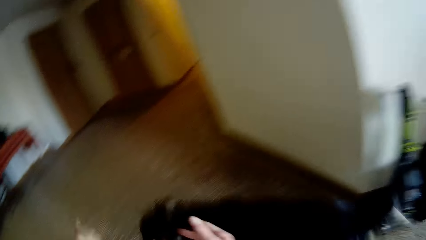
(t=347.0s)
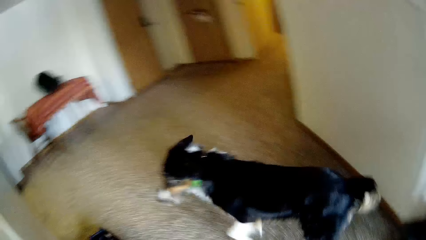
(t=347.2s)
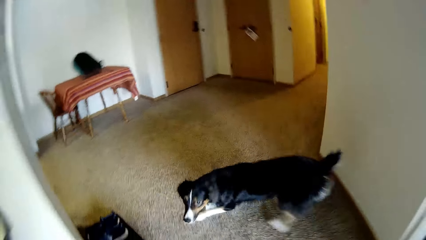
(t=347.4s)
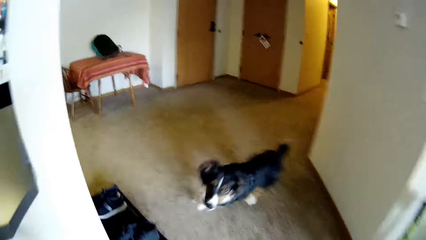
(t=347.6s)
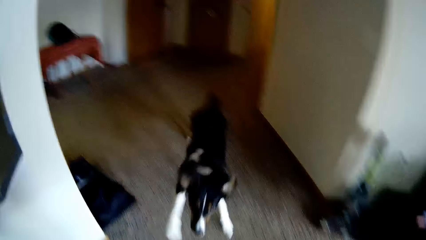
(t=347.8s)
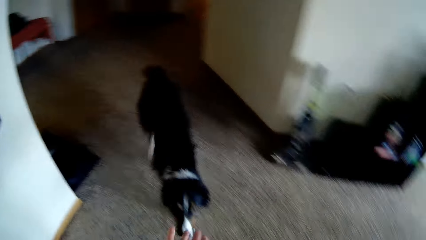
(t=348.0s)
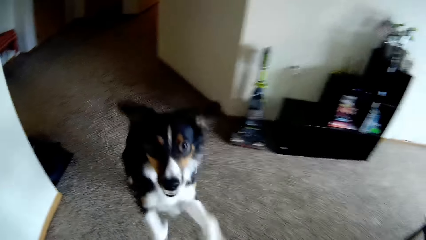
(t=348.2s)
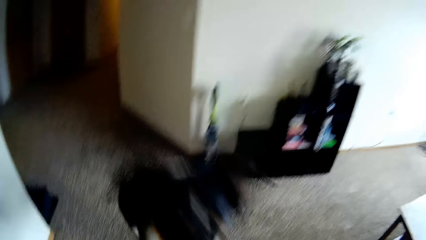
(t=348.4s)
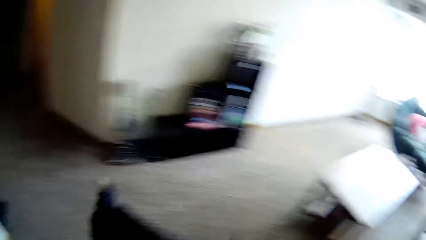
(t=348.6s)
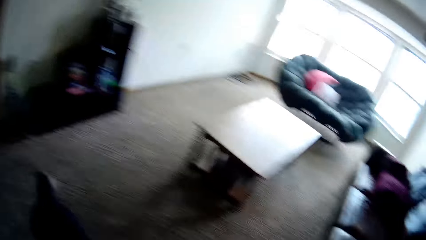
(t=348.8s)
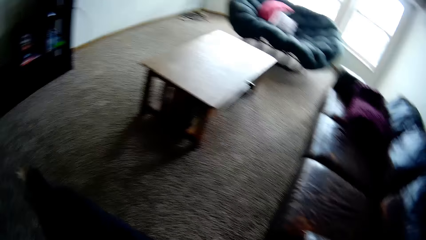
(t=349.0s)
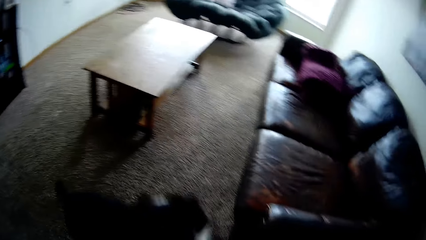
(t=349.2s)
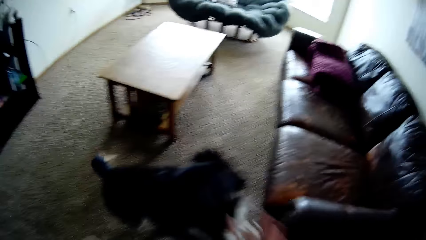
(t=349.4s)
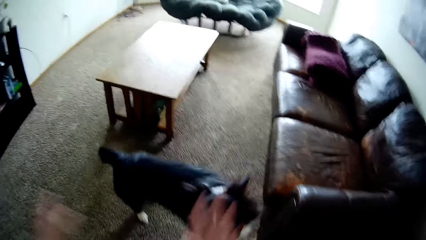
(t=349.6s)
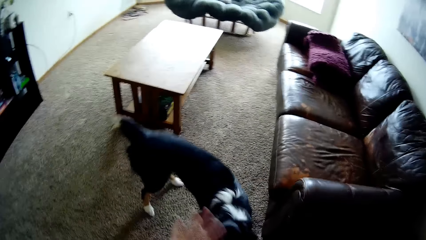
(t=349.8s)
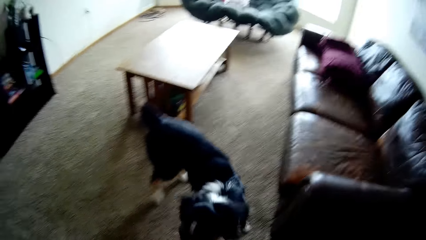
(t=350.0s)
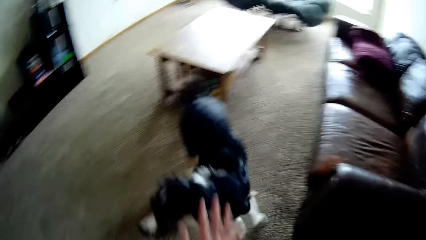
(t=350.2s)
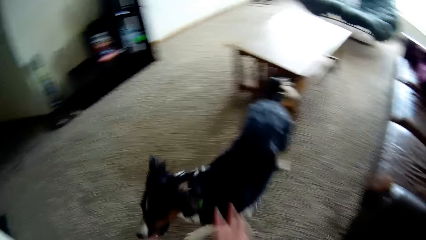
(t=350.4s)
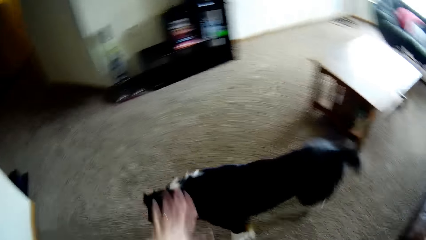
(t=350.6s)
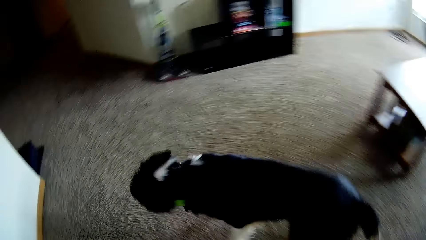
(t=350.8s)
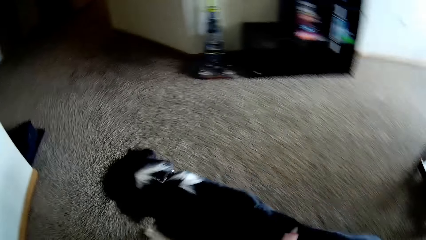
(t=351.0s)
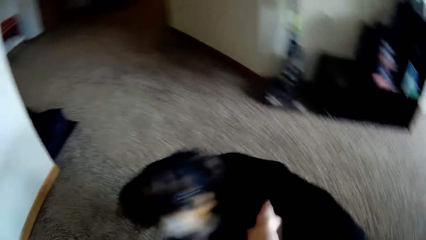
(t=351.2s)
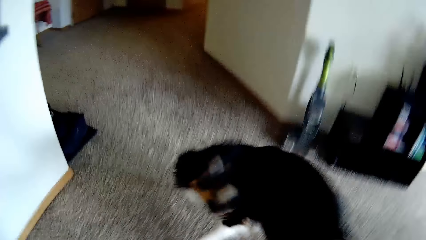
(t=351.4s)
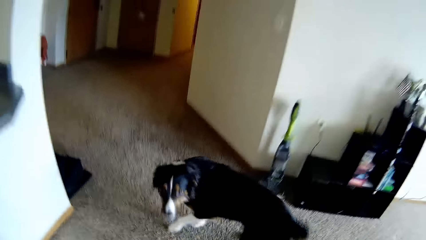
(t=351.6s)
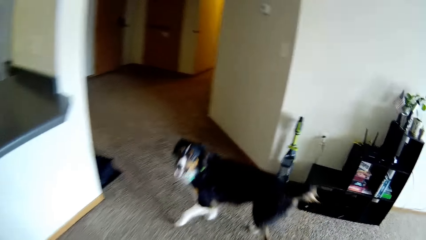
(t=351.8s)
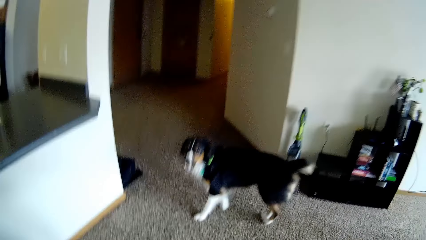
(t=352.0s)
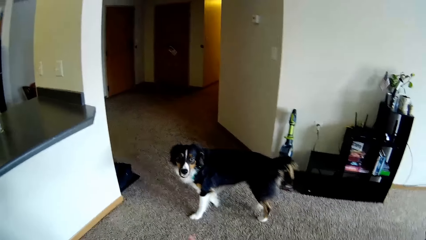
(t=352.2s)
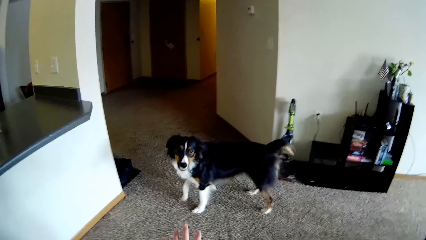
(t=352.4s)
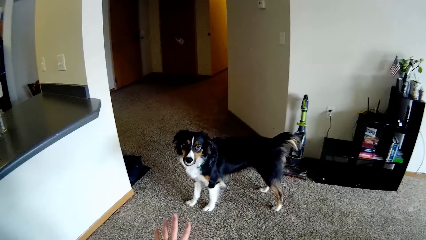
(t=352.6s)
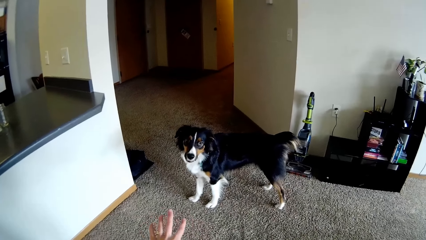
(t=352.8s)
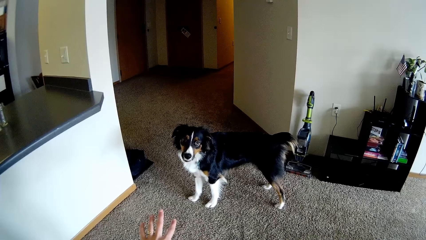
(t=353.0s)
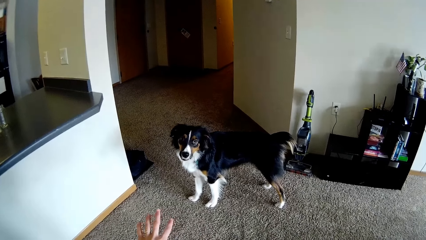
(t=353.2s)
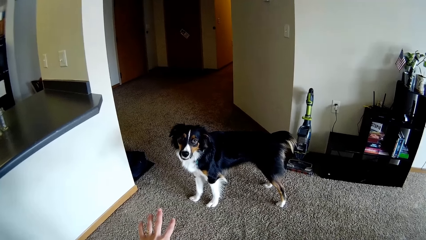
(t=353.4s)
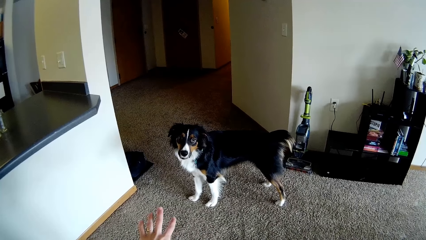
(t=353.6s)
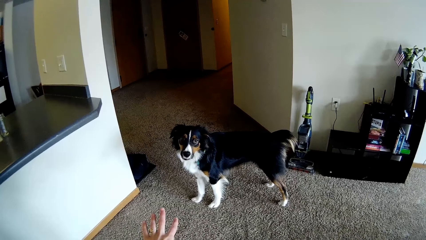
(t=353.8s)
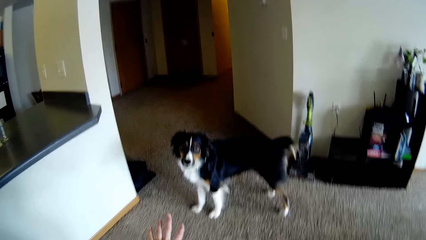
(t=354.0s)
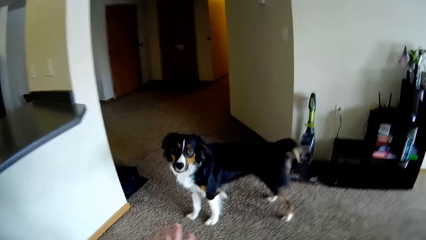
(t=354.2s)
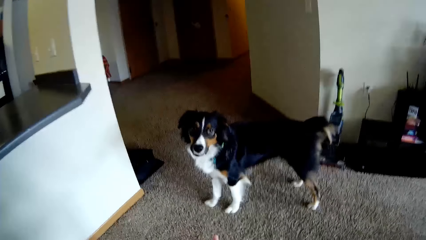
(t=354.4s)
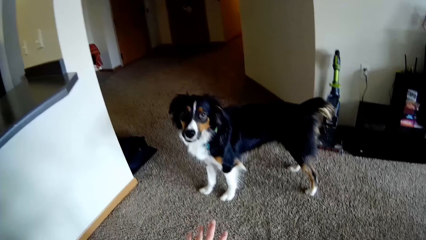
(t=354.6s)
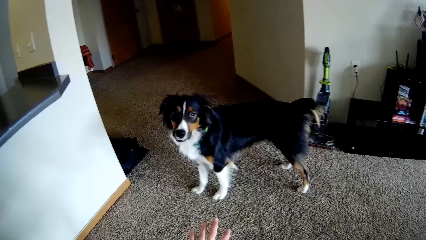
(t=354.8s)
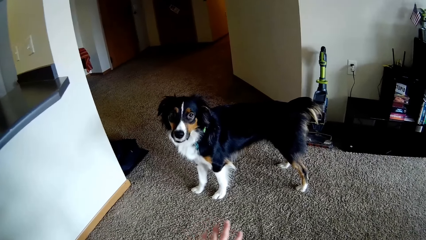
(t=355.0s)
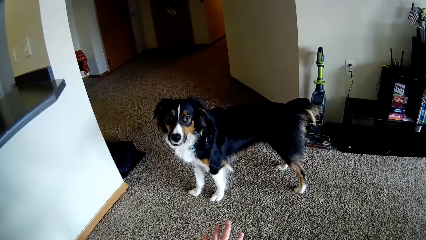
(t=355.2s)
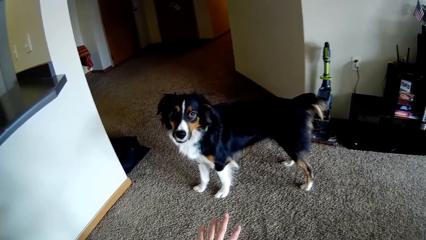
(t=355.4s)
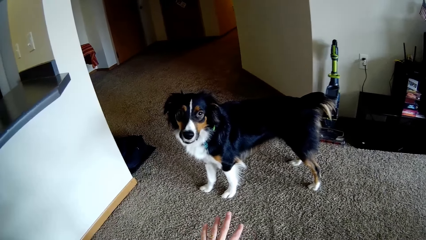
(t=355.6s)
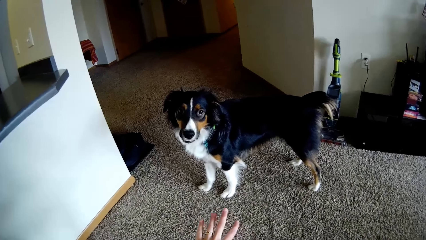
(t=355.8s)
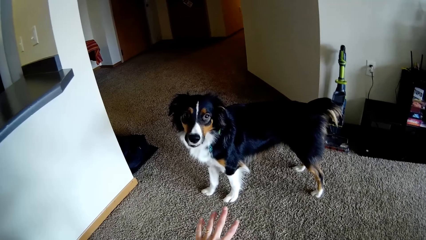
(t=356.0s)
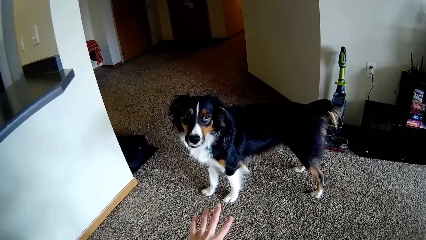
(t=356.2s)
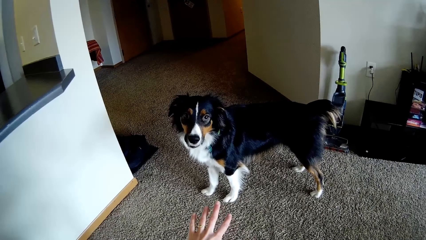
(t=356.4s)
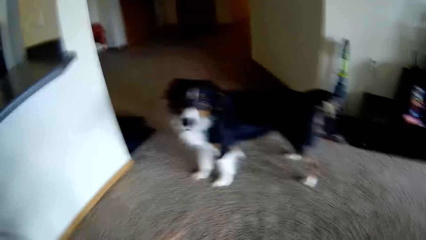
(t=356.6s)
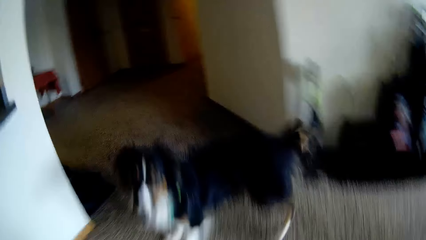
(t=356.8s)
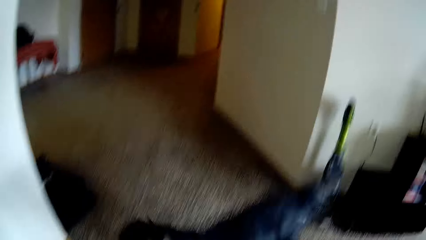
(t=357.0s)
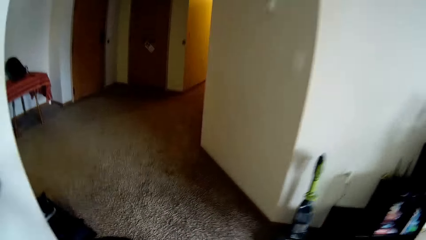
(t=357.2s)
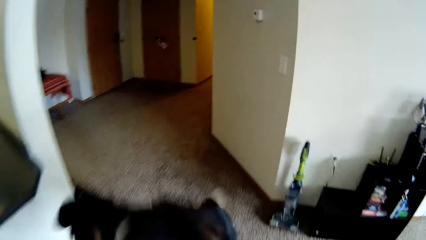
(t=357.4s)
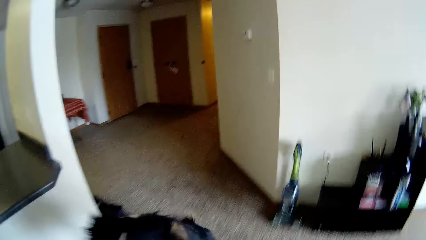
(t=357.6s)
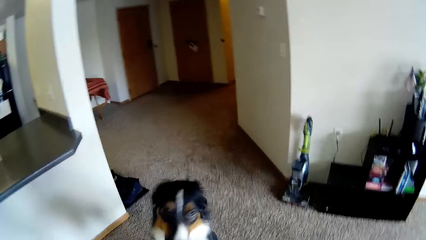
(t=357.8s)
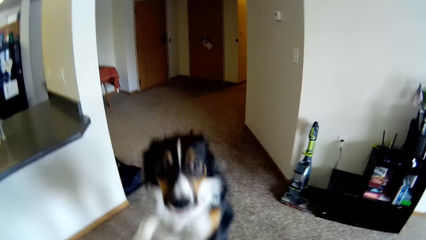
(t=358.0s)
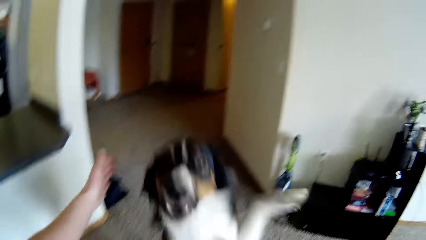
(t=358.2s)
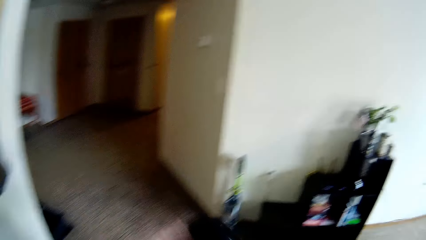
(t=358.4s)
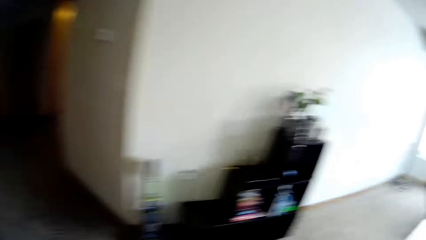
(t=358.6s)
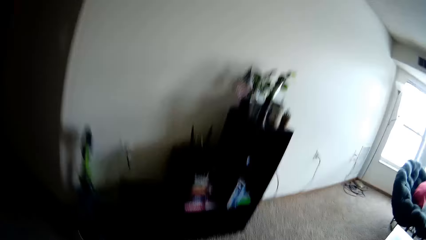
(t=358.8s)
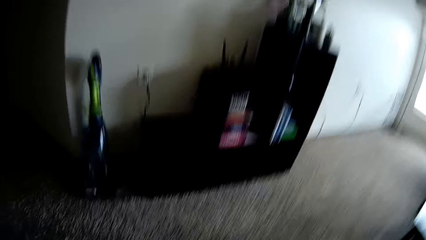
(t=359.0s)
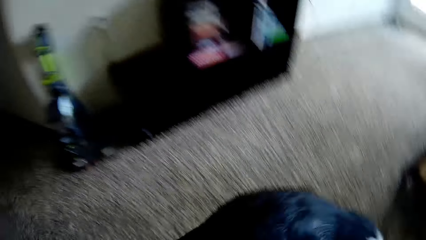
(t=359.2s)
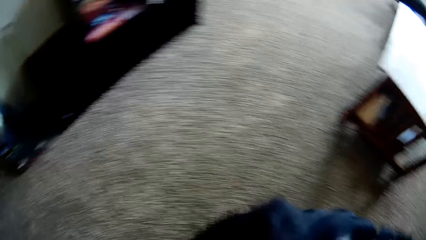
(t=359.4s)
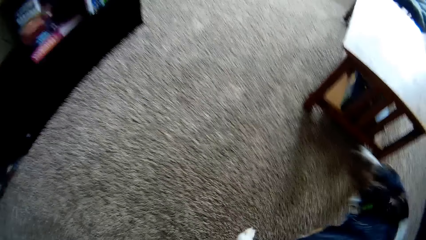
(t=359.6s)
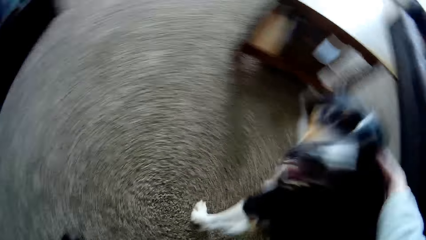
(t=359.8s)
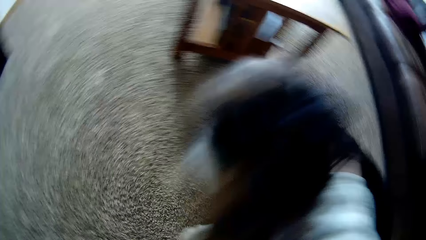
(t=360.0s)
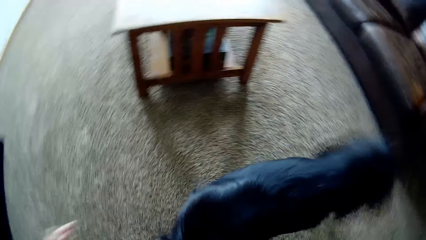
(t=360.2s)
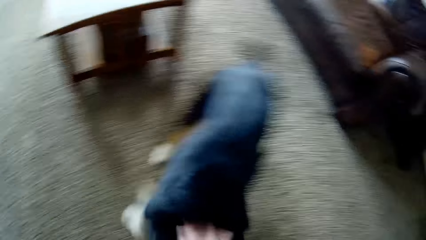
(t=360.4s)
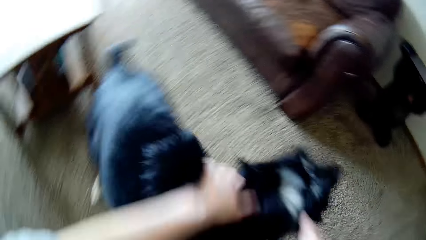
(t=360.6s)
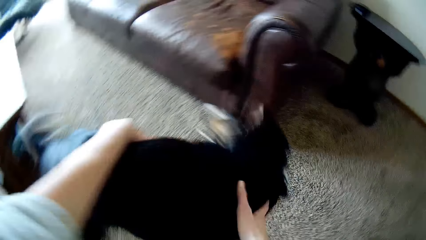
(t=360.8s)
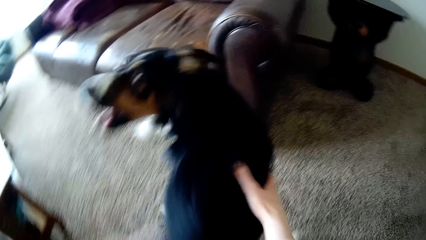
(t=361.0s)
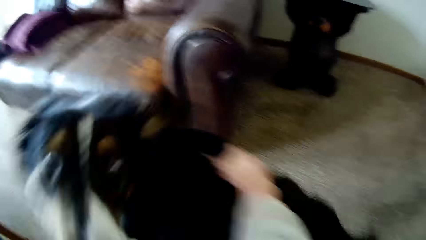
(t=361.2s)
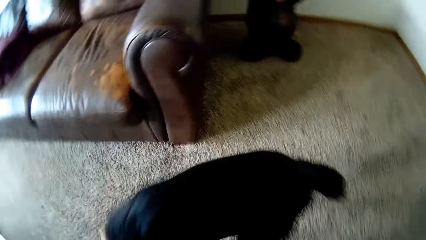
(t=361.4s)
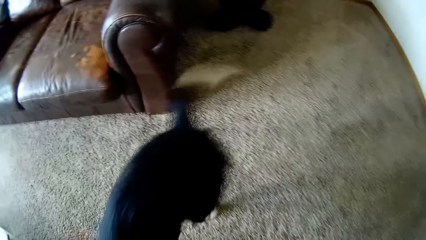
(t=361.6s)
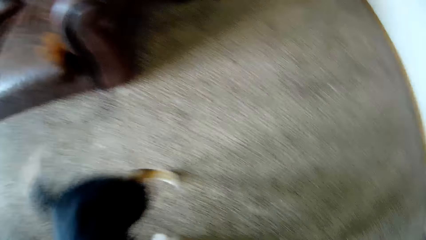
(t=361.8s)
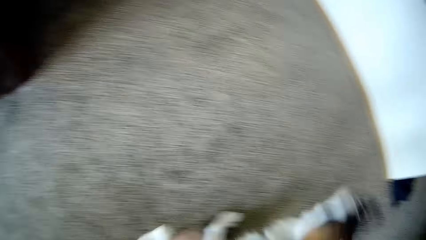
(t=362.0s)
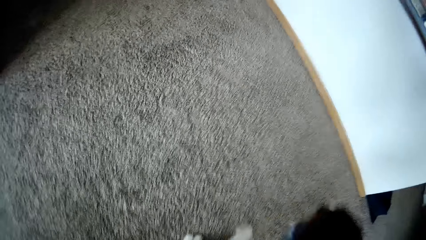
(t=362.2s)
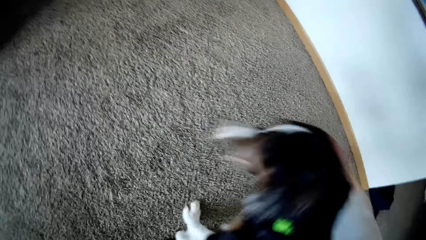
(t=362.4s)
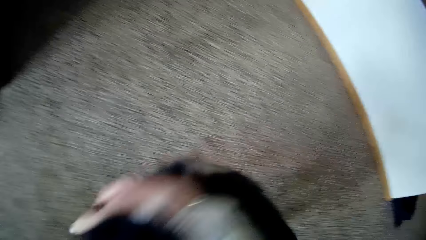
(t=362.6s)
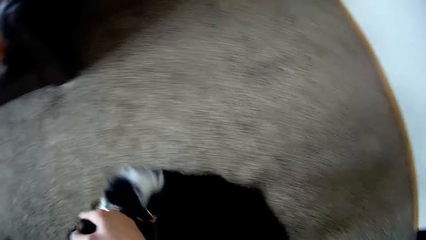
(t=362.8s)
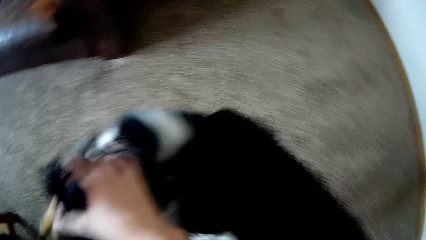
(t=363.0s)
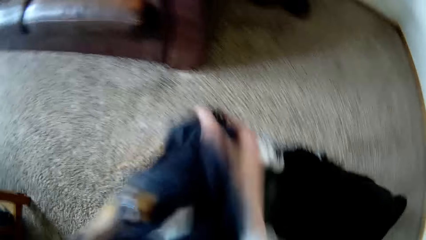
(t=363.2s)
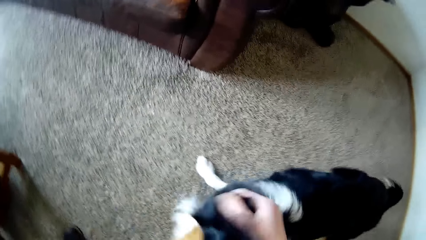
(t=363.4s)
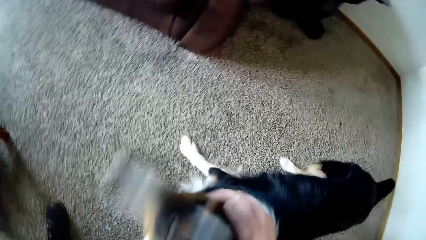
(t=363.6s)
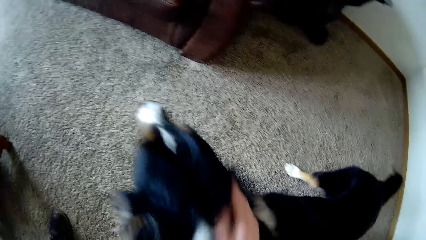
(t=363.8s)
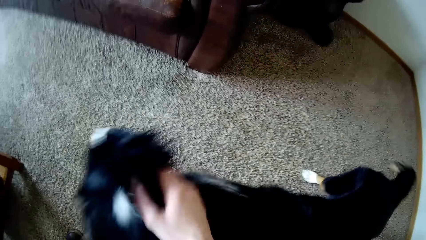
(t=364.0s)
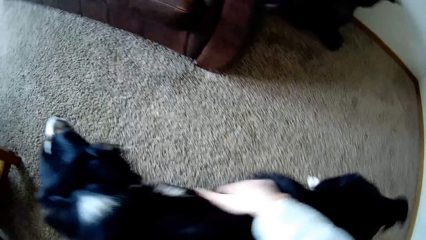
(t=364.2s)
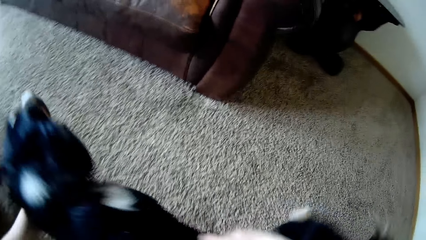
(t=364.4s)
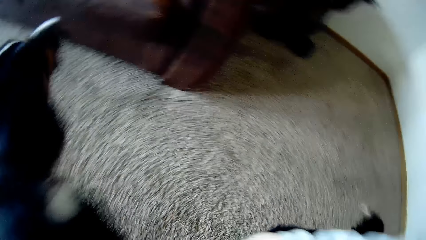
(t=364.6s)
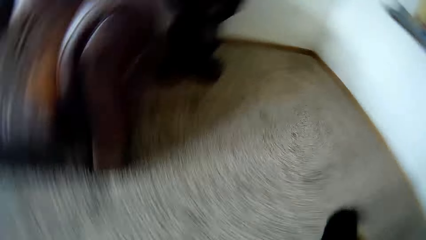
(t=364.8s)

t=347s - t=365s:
The camera wearer looks at the dog. They play with the dog.
